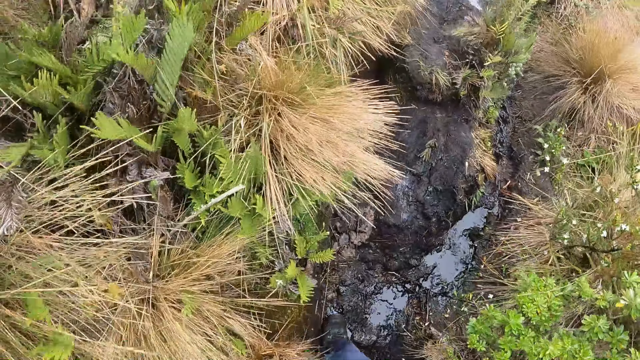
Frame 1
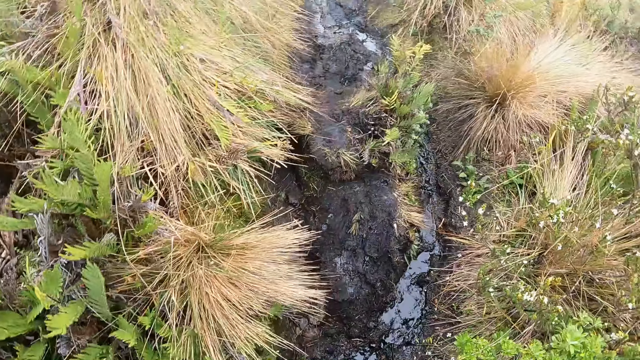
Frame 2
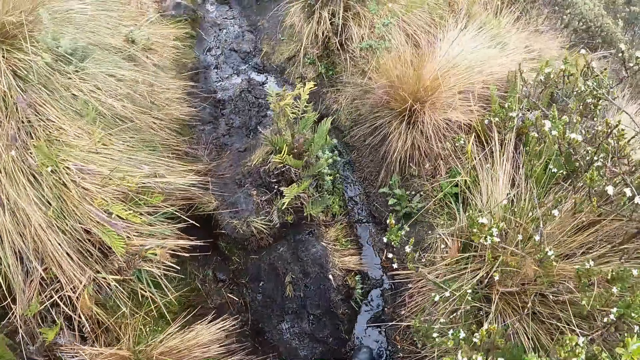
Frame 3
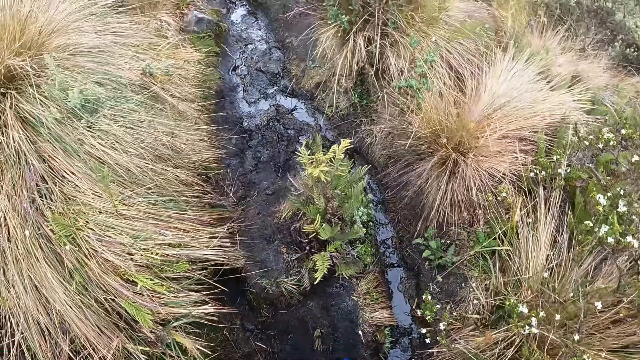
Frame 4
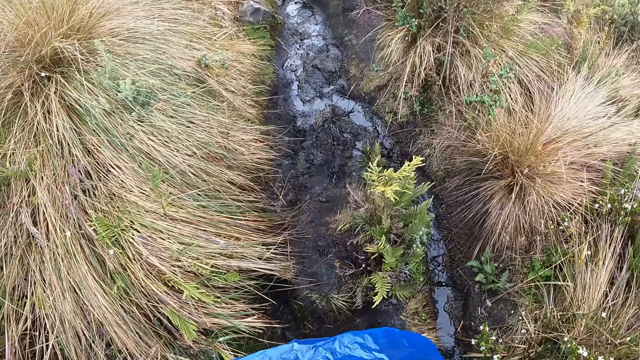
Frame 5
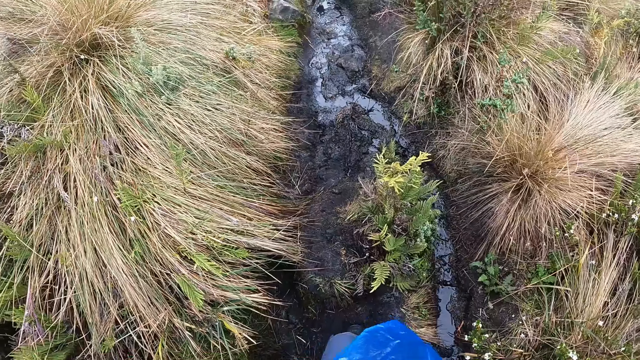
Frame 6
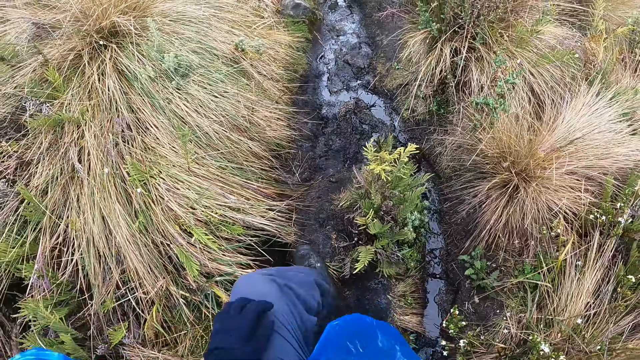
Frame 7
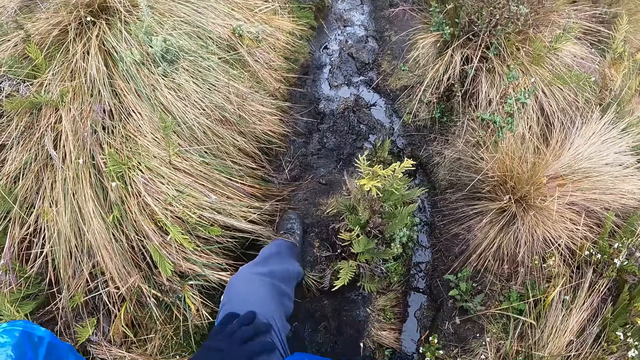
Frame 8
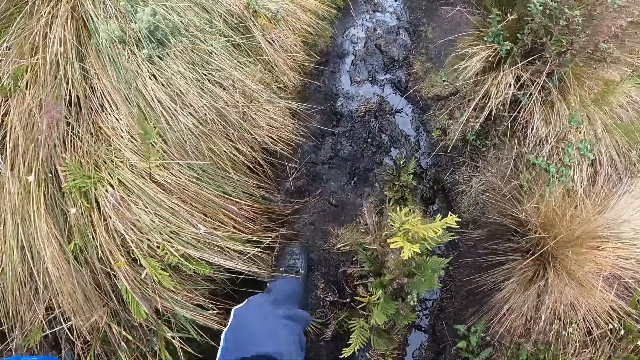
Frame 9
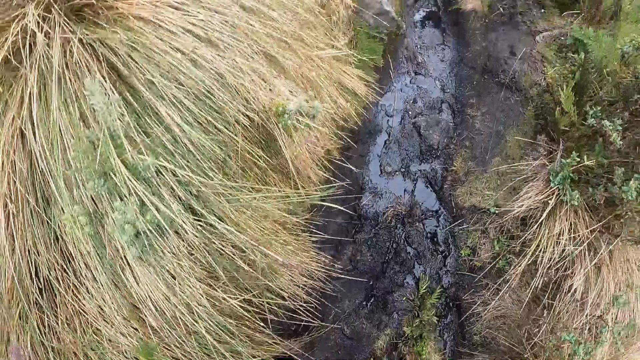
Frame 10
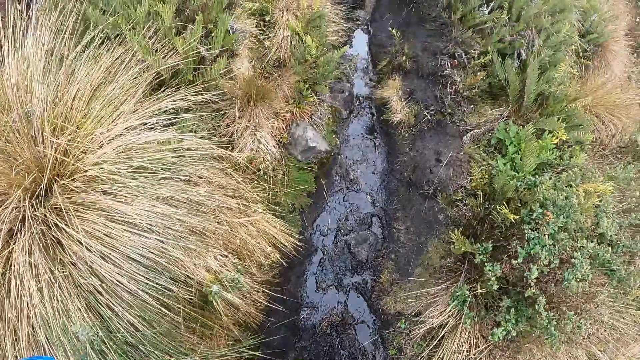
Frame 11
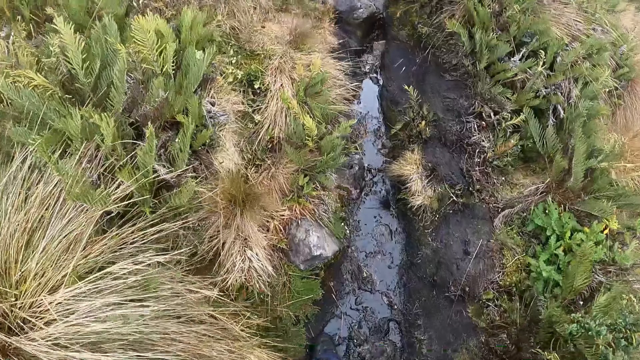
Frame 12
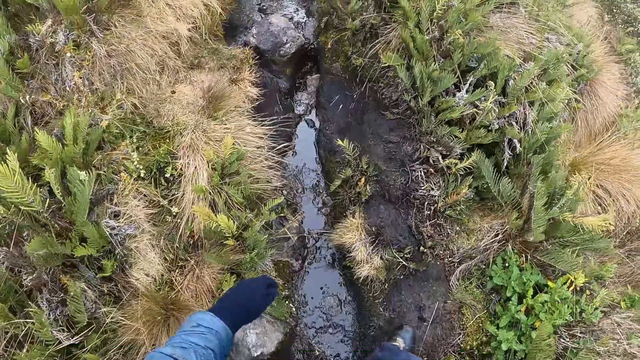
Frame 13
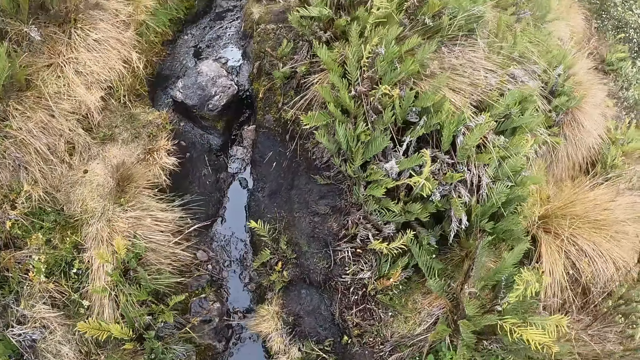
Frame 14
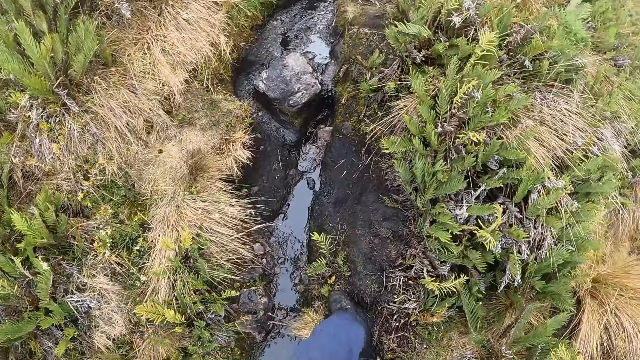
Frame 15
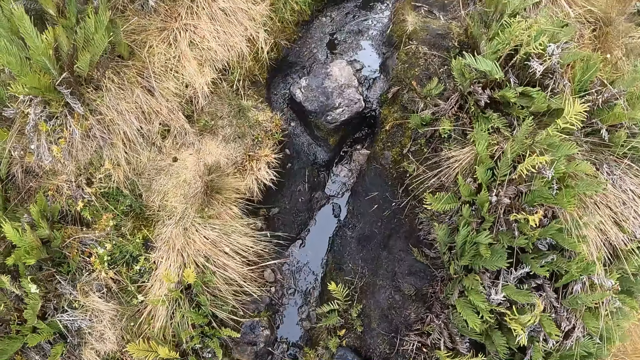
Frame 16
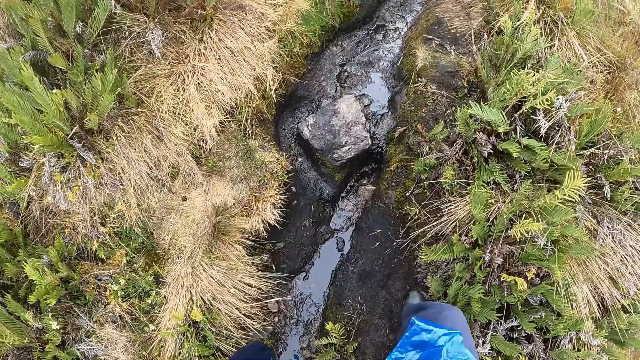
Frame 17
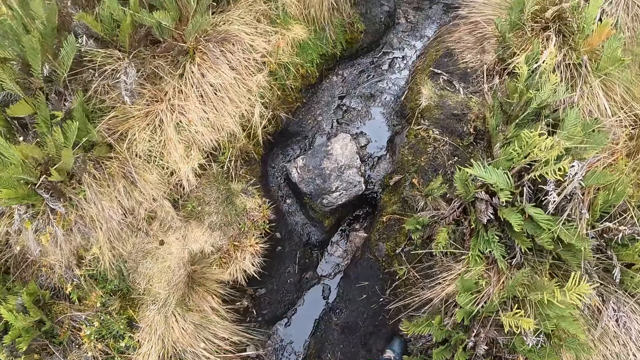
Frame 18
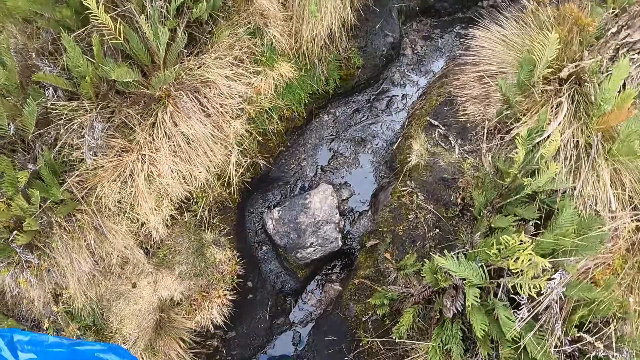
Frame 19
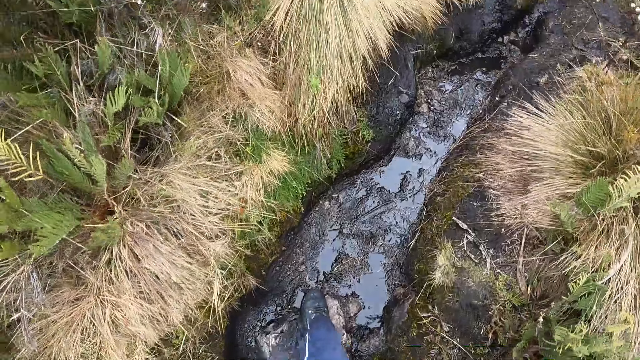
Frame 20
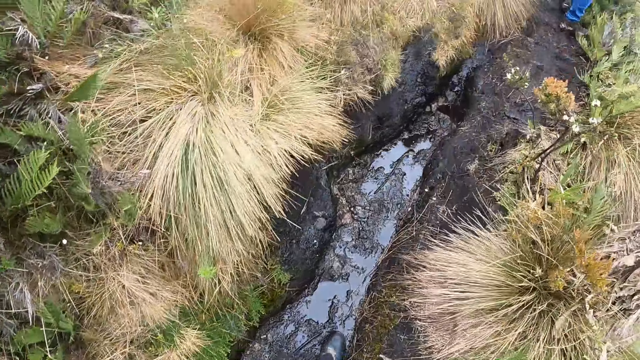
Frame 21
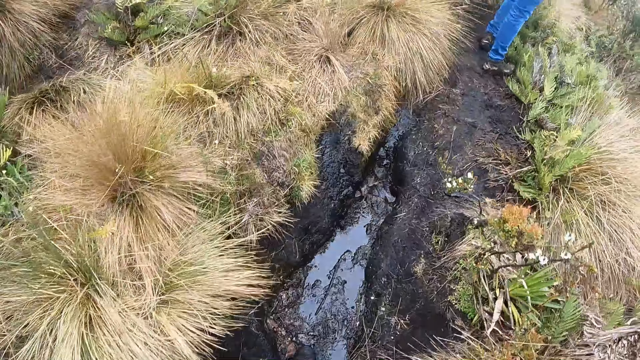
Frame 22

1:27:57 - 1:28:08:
The camera wearer walks through a path.

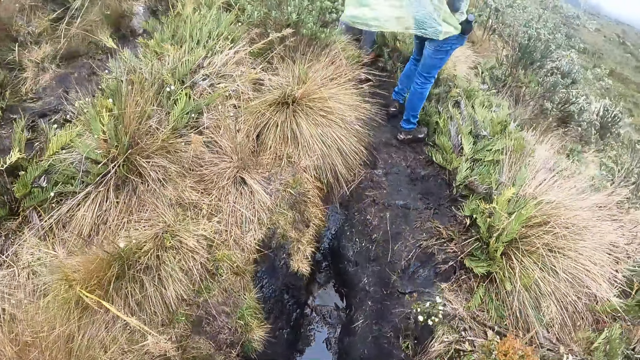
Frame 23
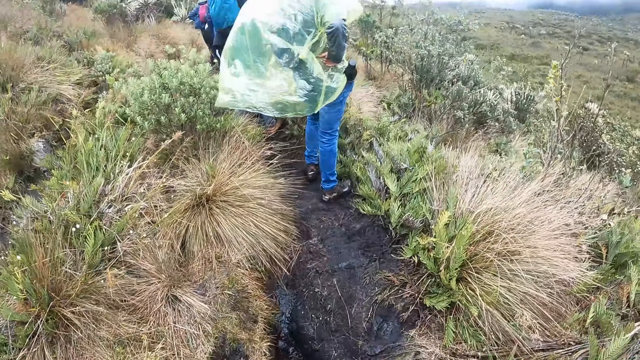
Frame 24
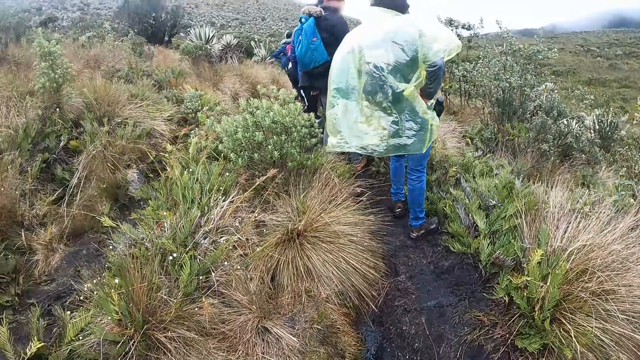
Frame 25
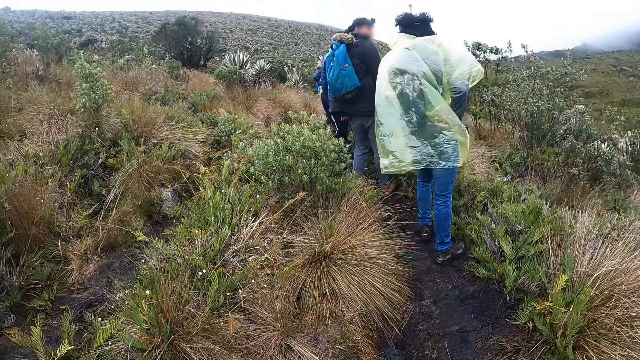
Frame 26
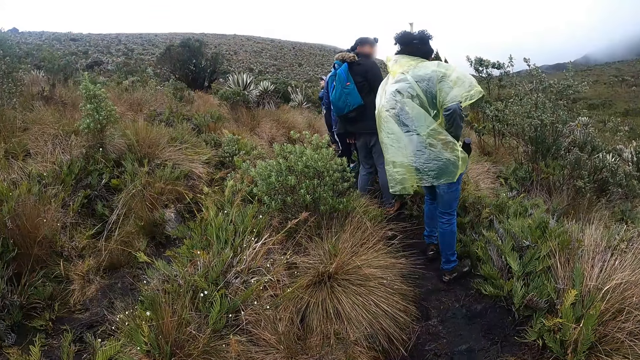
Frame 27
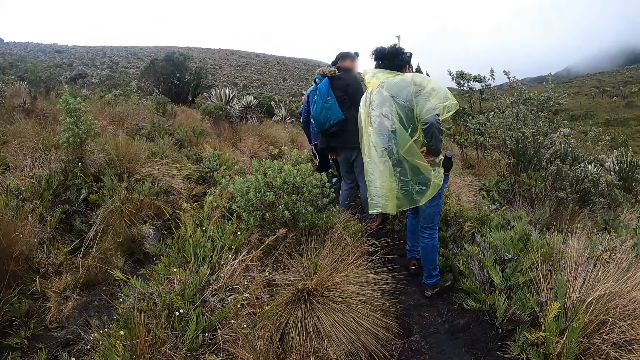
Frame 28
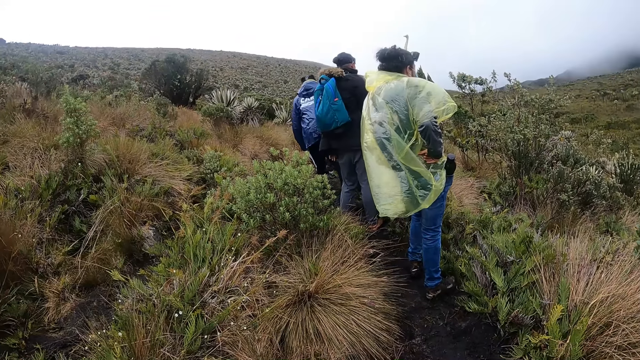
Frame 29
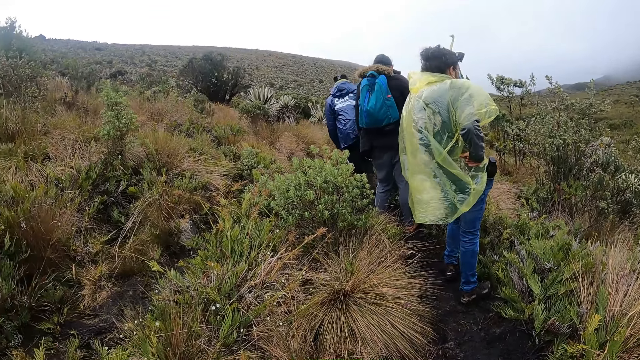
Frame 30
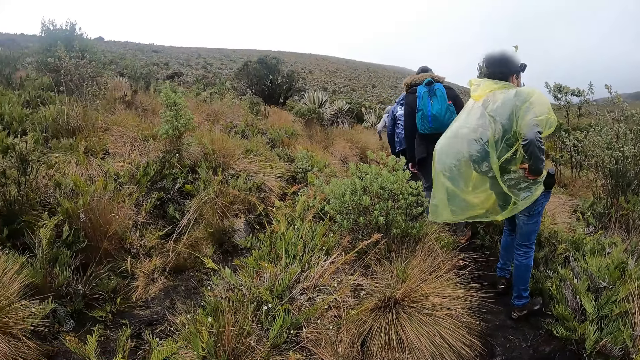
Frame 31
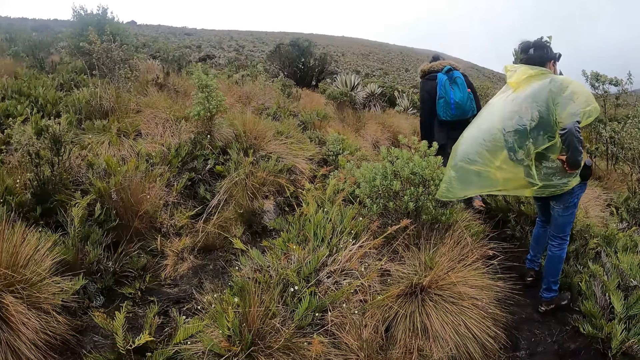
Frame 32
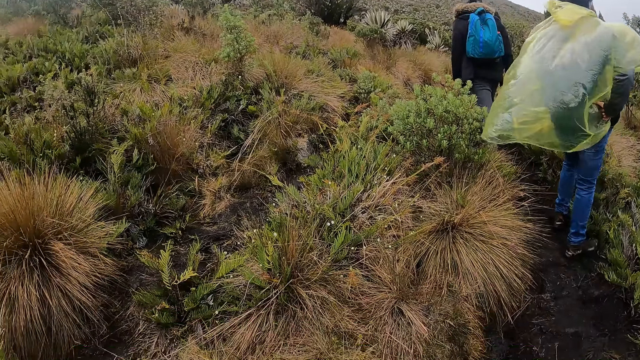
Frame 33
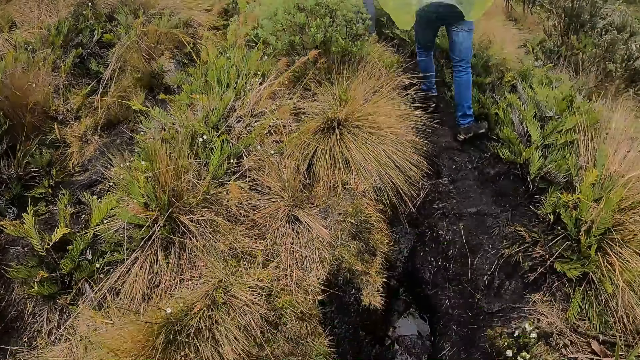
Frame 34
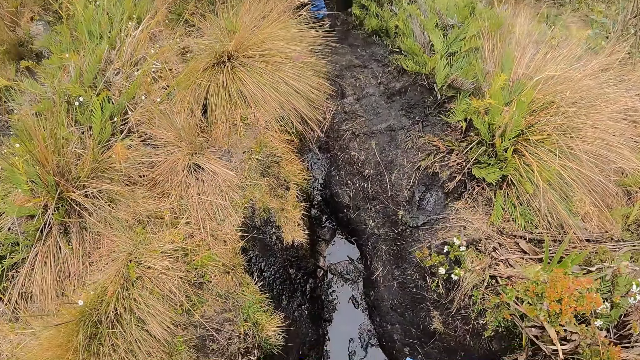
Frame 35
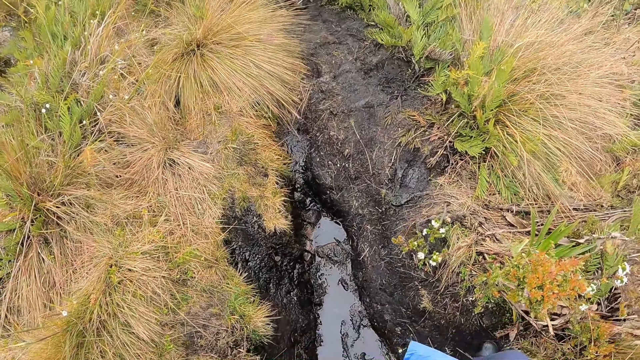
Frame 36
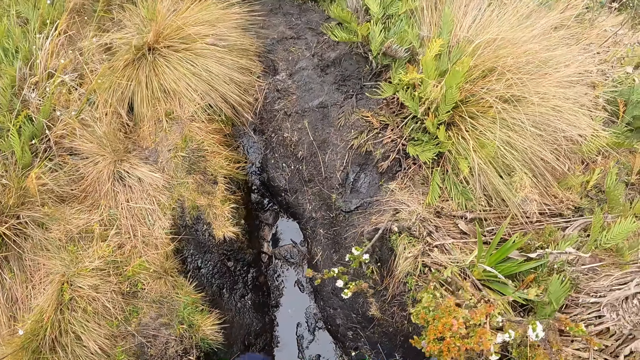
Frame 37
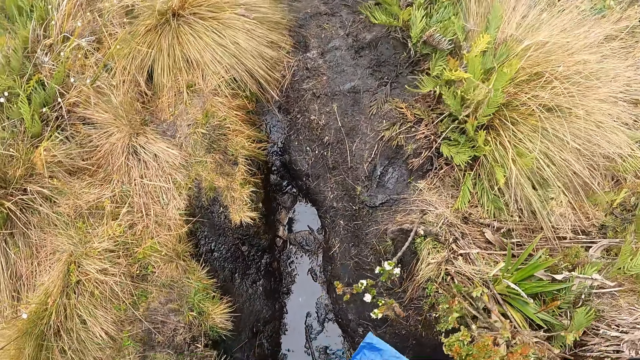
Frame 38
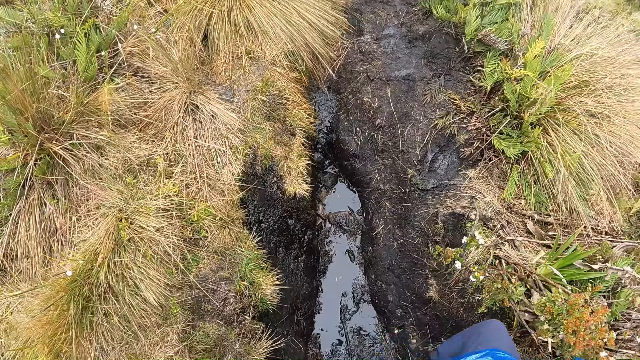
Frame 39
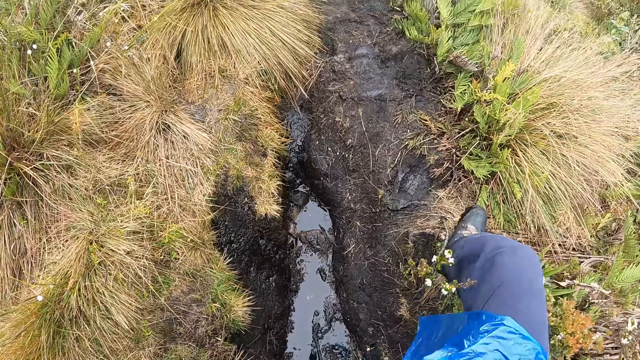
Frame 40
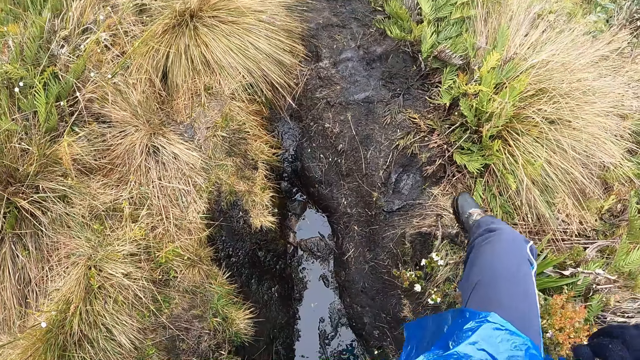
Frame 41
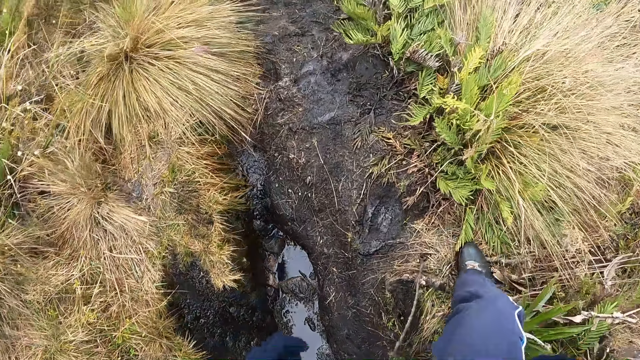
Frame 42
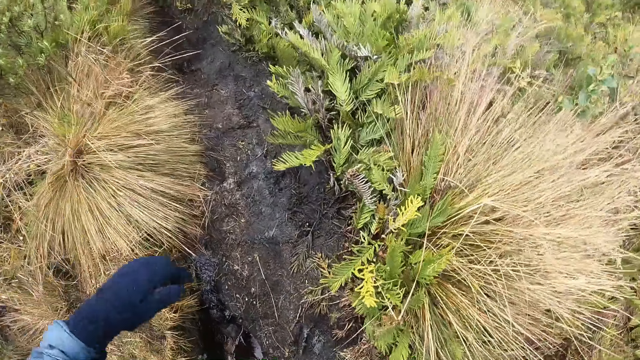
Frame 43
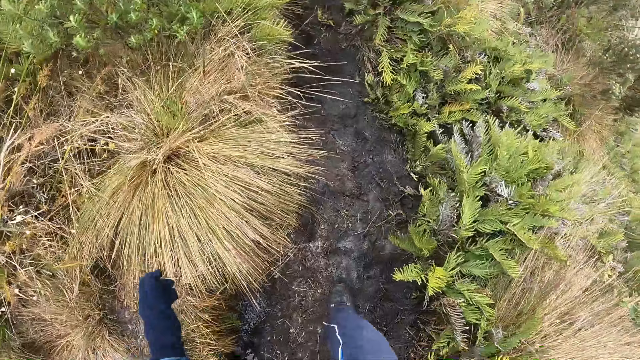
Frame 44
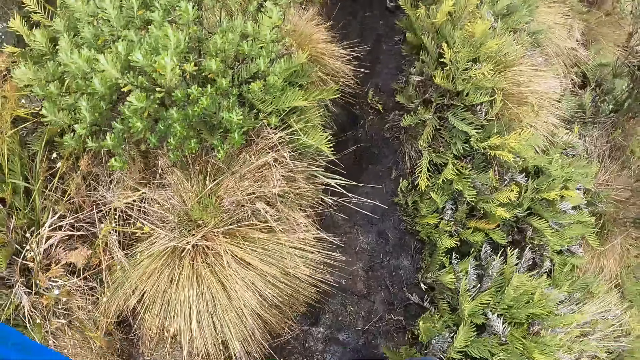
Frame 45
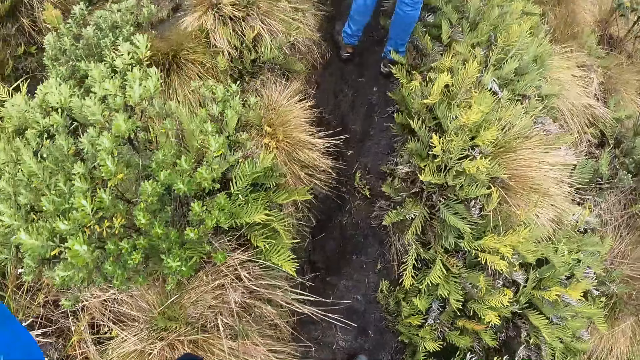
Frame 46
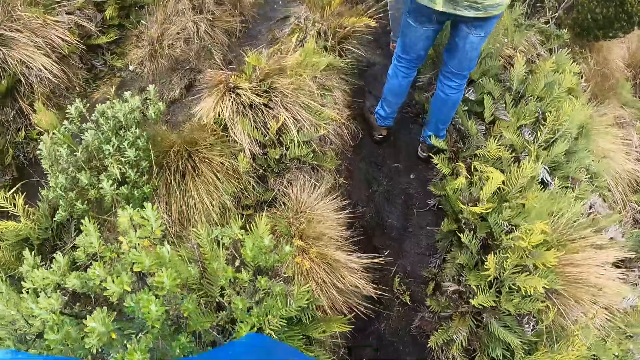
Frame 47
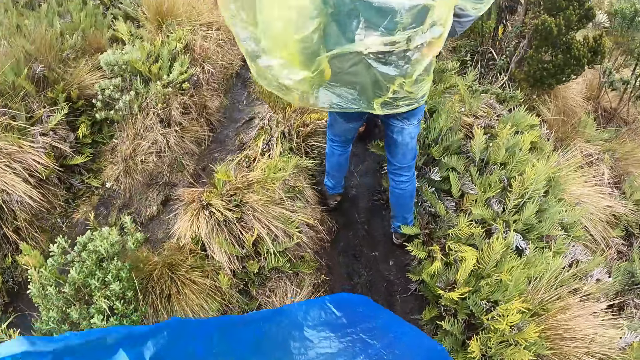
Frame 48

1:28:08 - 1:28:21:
The camera wearer looks around the grassland. They walk through a path.
